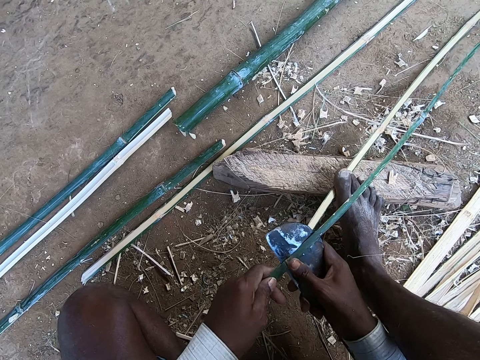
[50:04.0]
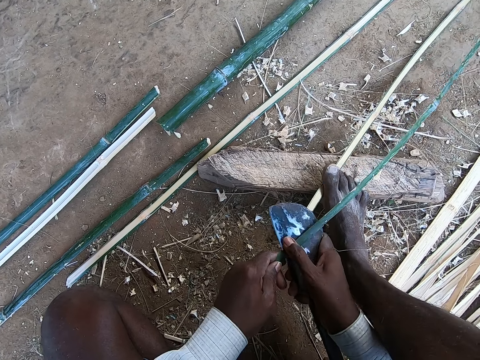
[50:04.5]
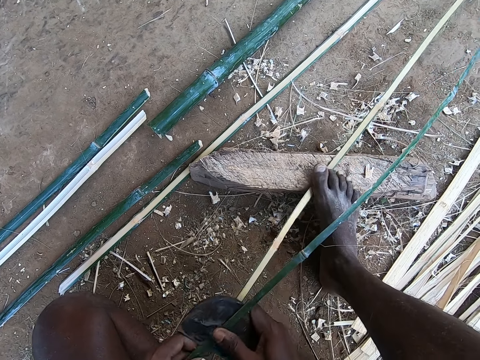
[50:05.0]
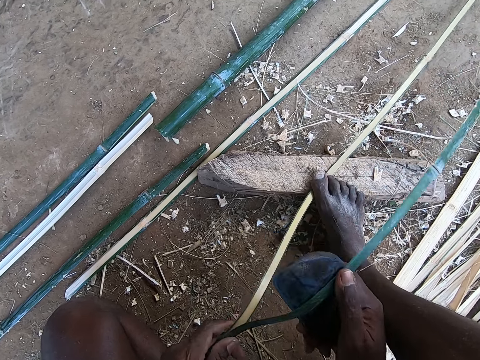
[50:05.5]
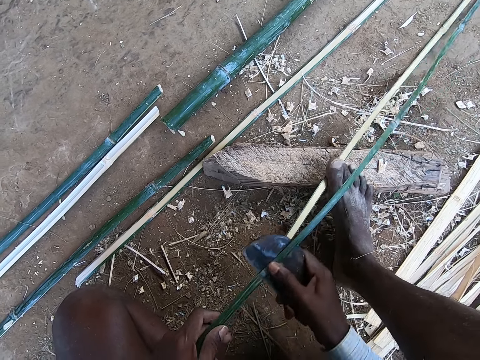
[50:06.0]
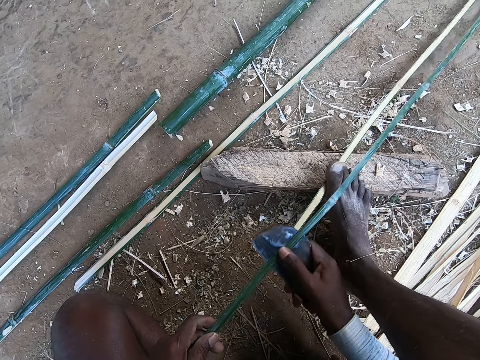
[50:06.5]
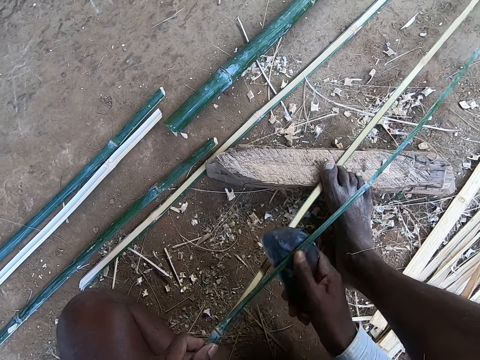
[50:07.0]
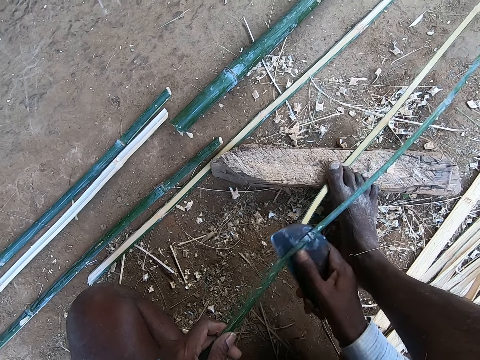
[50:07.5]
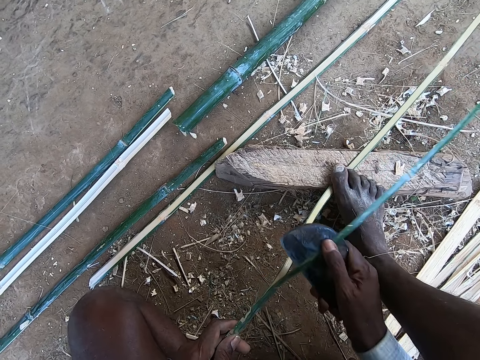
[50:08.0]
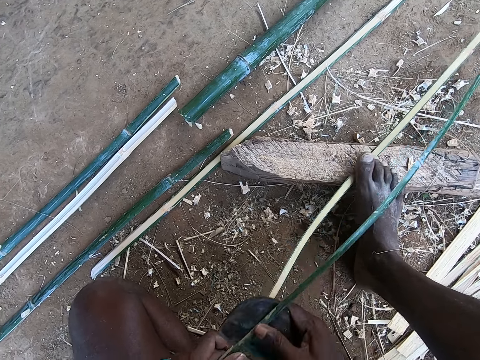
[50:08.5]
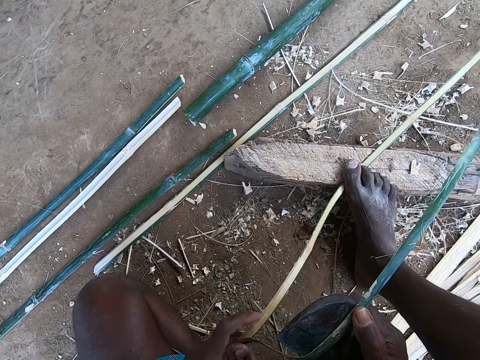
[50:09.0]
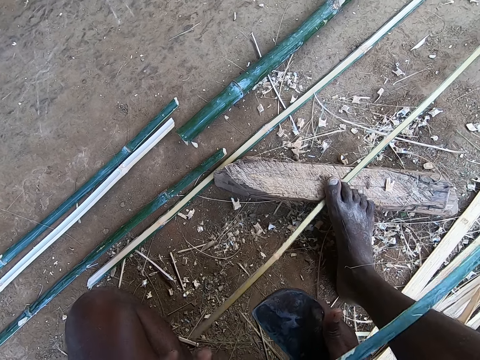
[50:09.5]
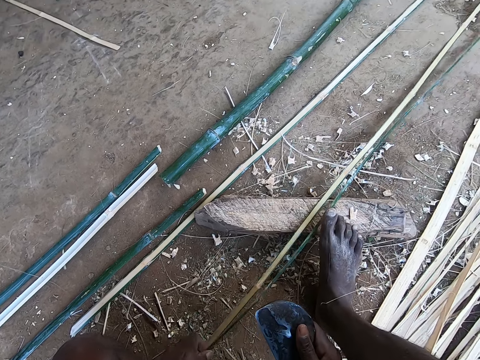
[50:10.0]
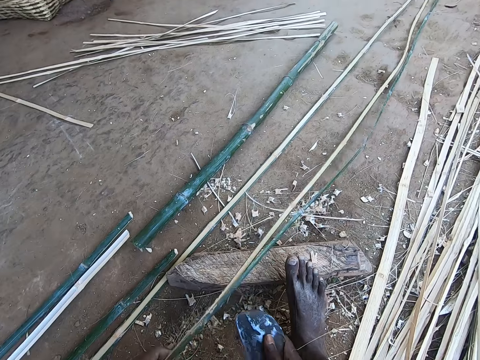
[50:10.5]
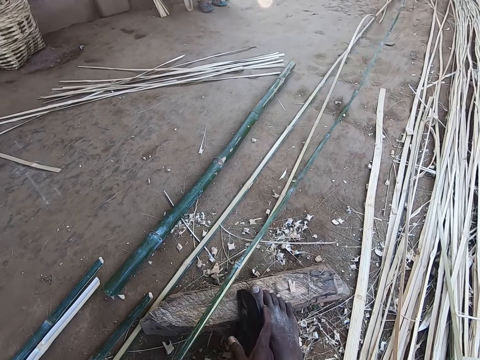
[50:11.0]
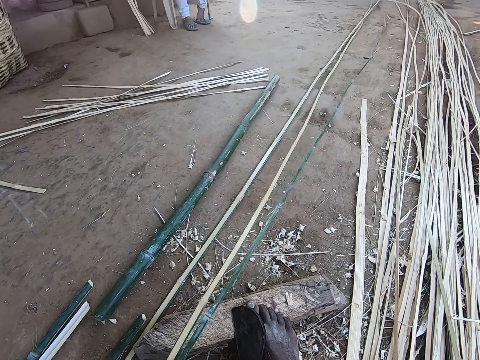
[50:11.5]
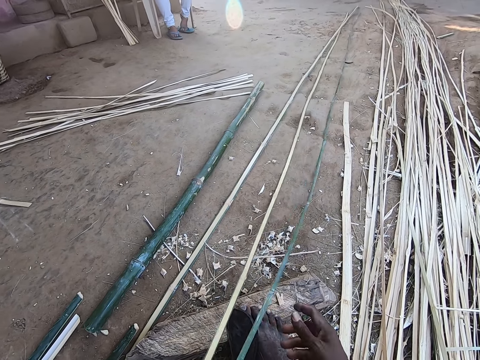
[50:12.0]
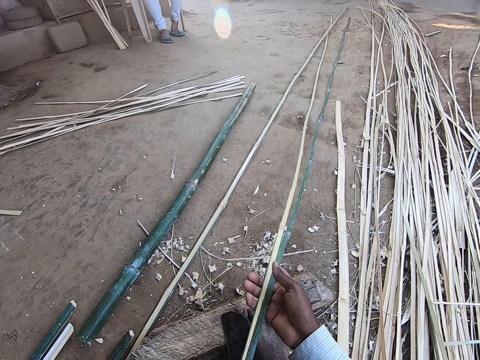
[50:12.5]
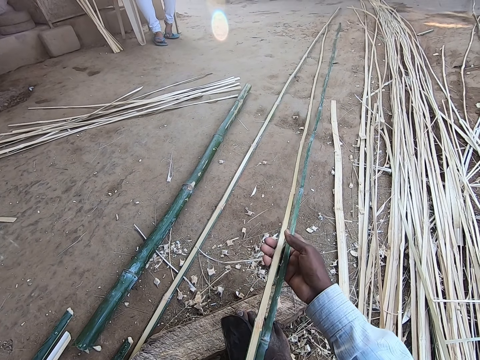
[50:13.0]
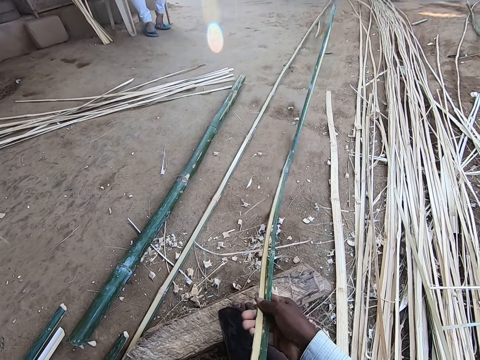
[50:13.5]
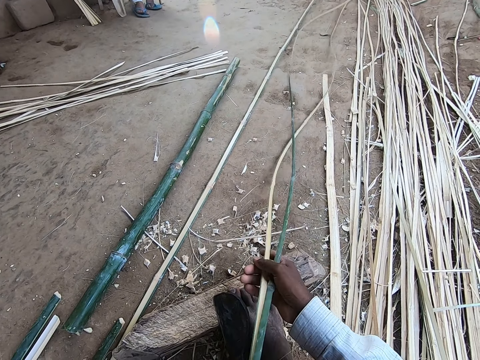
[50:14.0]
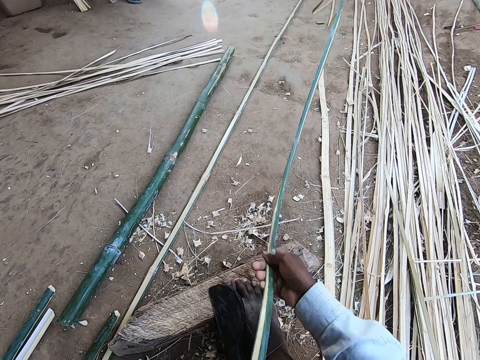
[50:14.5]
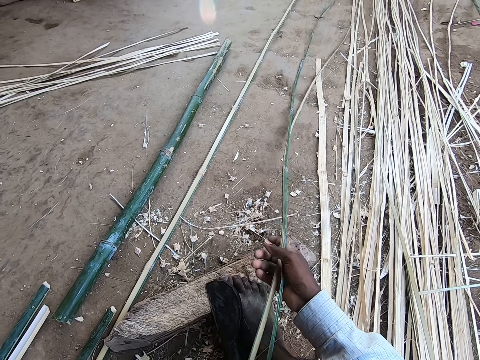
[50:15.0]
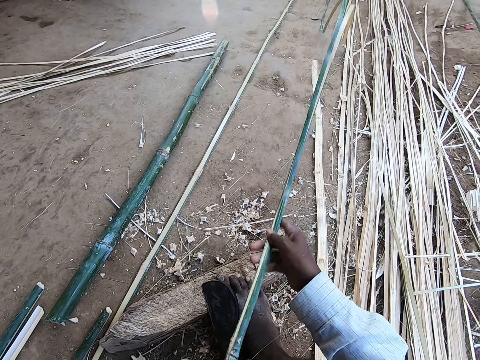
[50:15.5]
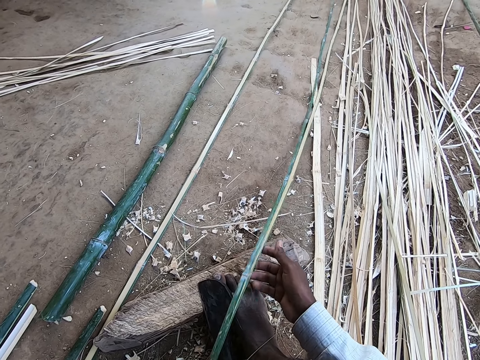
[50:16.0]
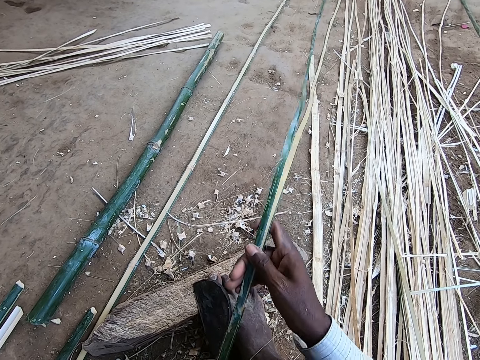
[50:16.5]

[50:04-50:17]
The camera wearer holds the knife. He holds the bamboo halves with his hands. He moves the bamboo halves with his hands.

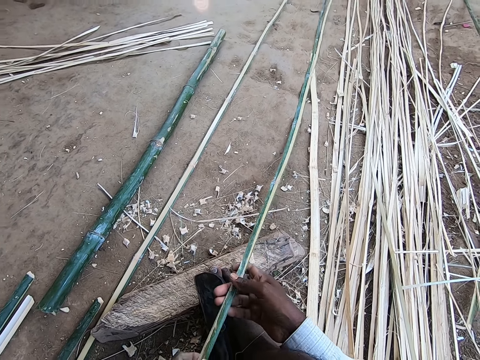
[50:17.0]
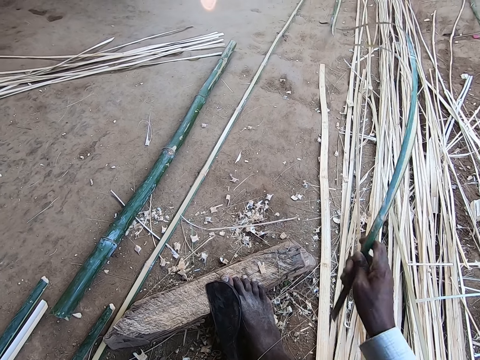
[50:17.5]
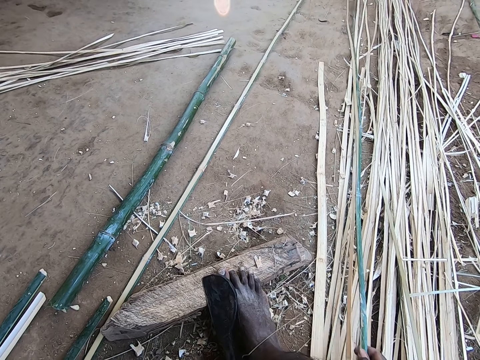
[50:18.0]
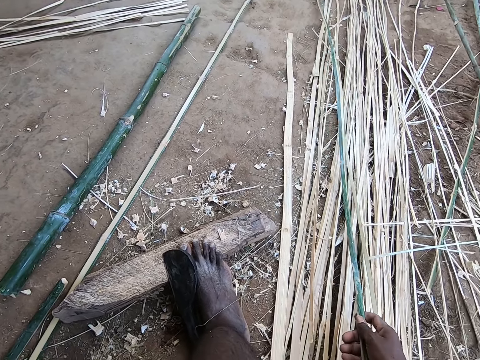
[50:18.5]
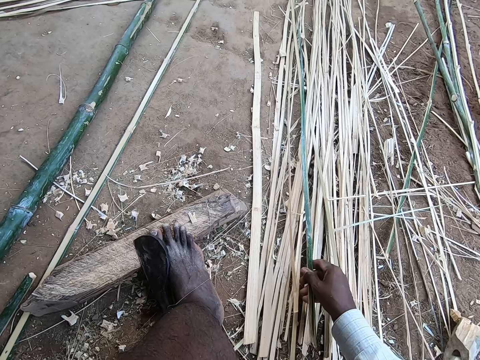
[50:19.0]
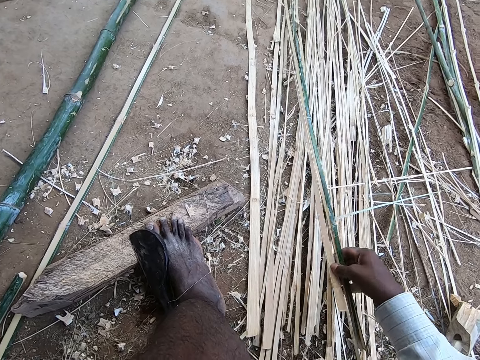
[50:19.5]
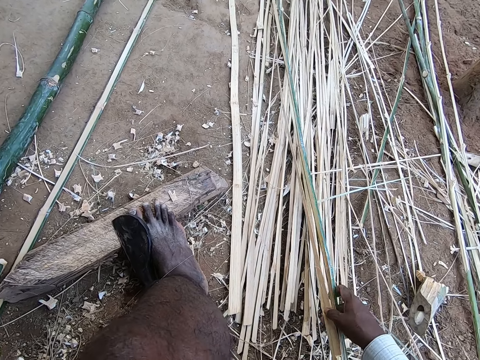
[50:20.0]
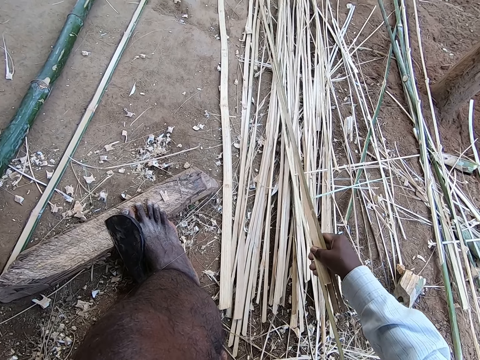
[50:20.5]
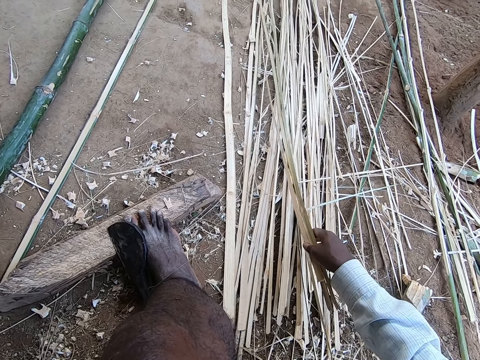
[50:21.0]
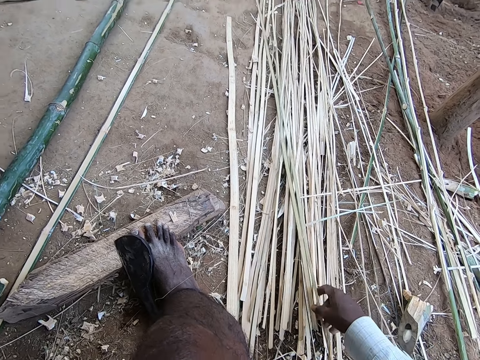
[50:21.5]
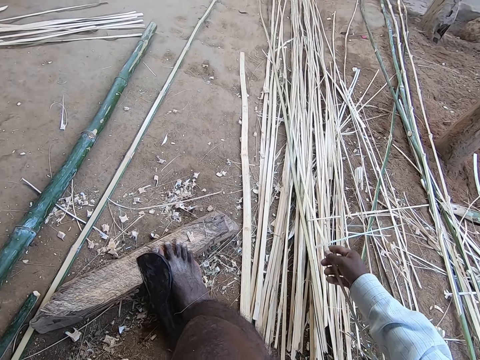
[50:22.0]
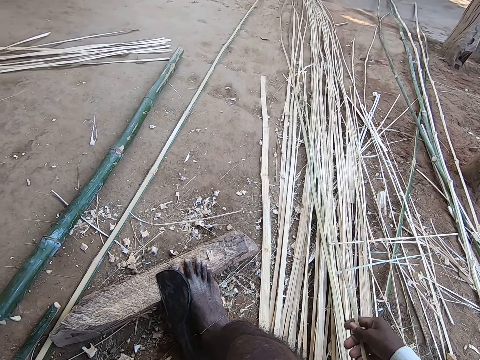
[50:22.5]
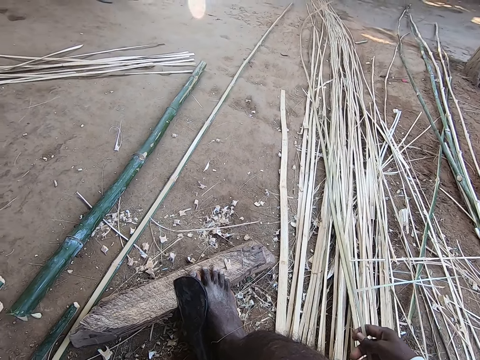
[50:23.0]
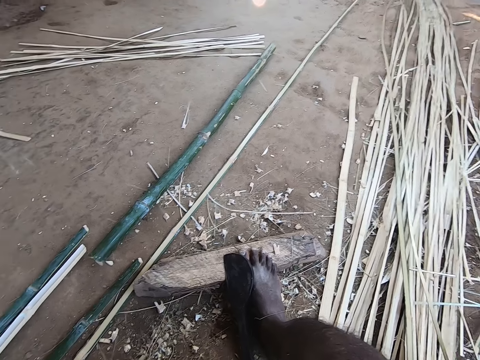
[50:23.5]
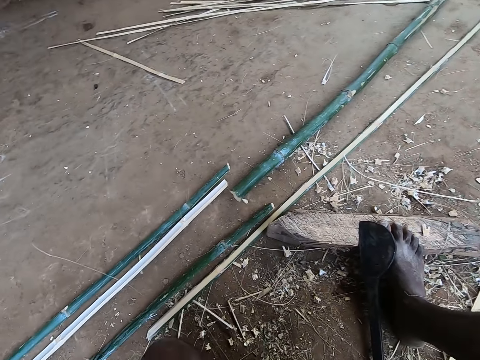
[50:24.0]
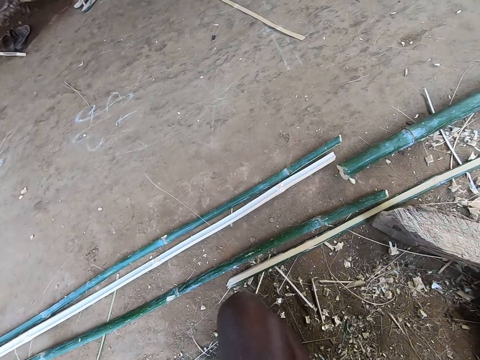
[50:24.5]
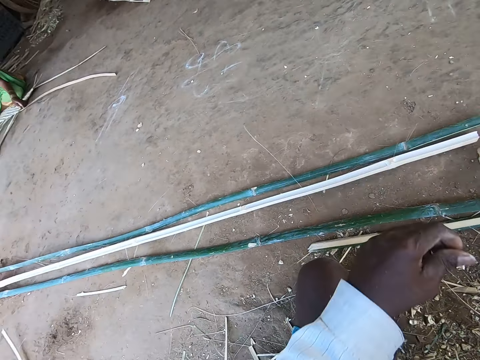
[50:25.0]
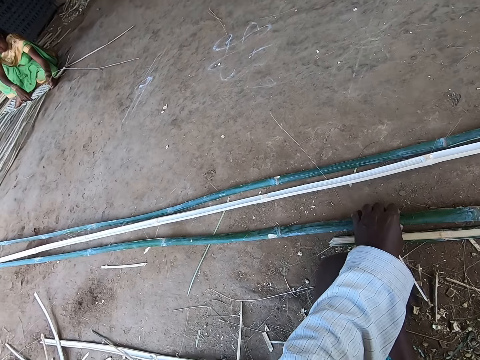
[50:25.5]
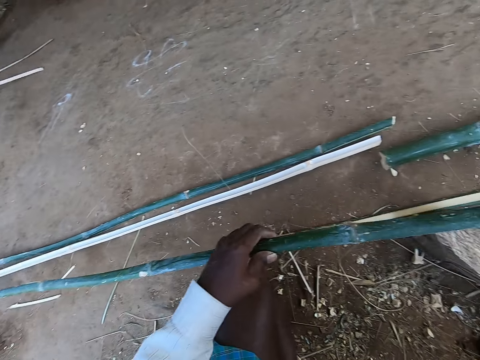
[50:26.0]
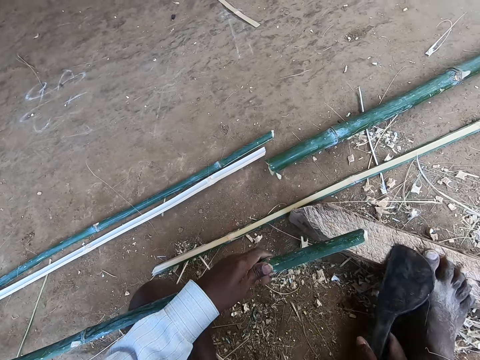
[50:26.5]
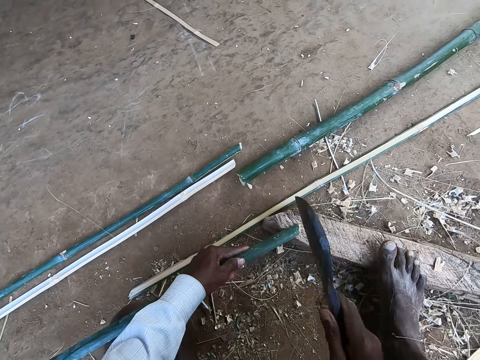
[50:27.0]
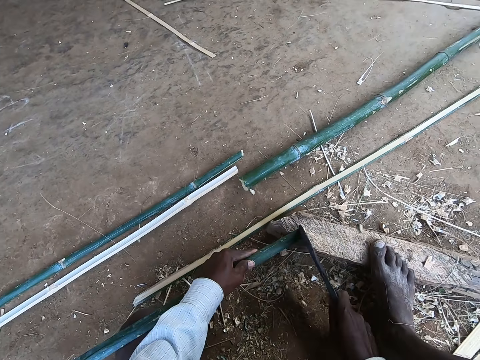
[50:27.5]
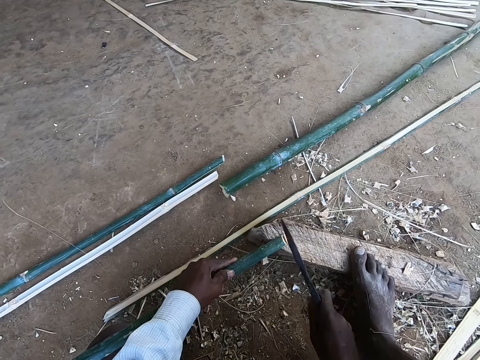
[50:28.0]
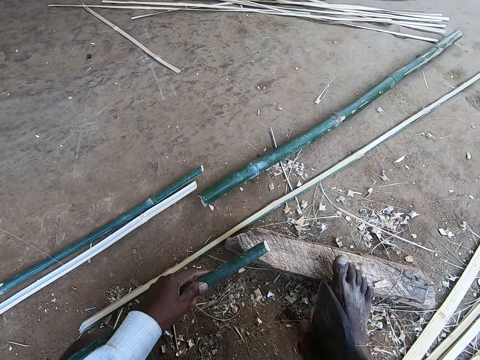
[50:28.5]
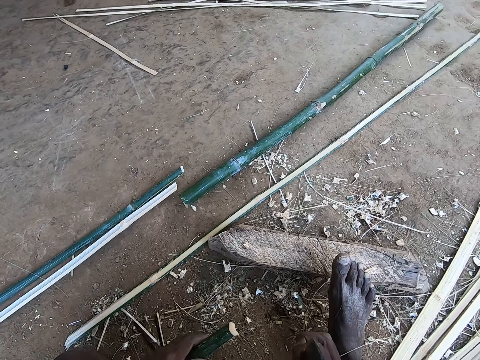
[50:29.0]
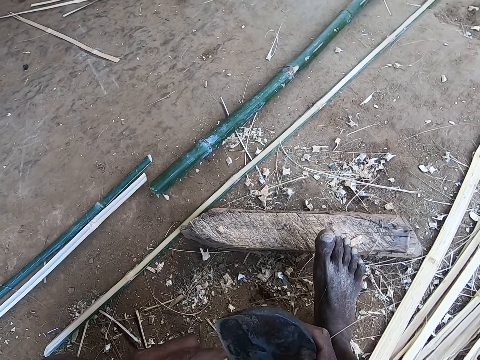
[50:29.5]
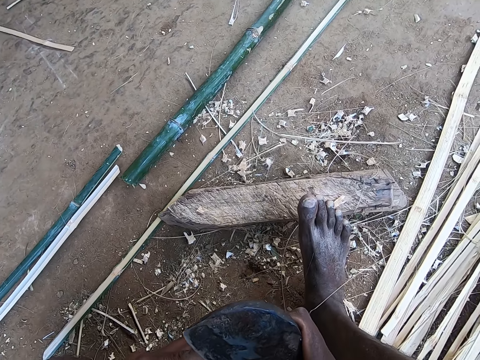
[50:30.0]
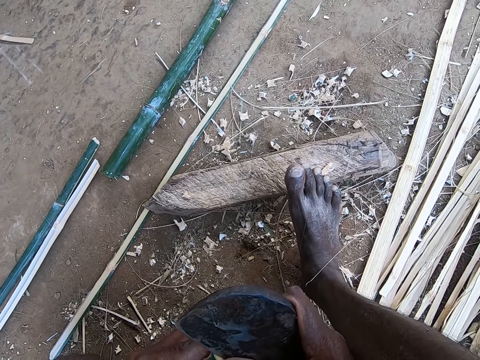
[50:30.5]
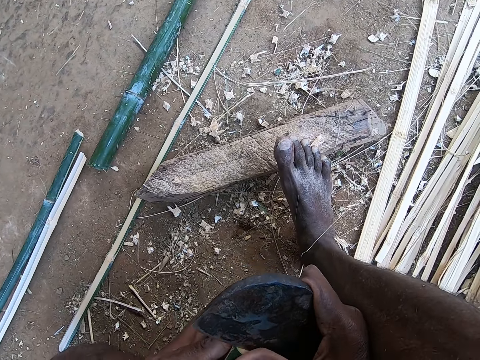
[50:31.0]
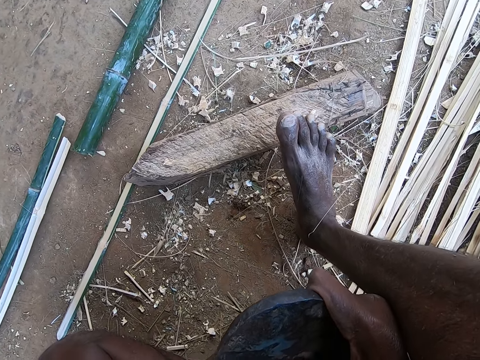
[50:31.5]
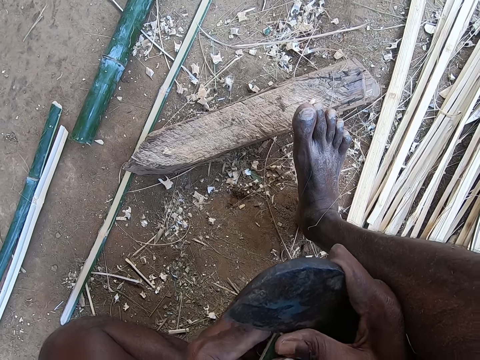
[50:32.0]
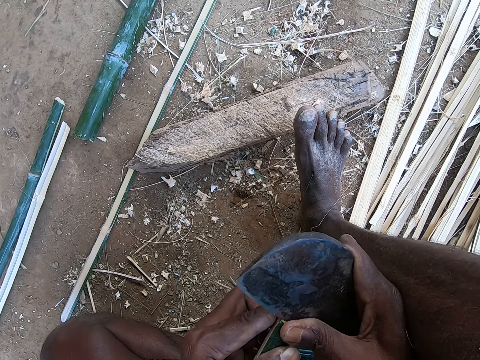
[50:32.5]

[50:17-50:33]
The camera wearer drops the bamboo halves on the floor with his right hand. A woman weaves bamboo strips with her hands. The camera wearer picks a bamboo or stick from the floor with his left hand. He holds the knife. He splits the bamboo in his left hand into halves with the kukri in his right hand. He holds the knife. He places the kukri in his right hand at the tip of the bamboo in his left hand. He cuts the stick into pieces.
